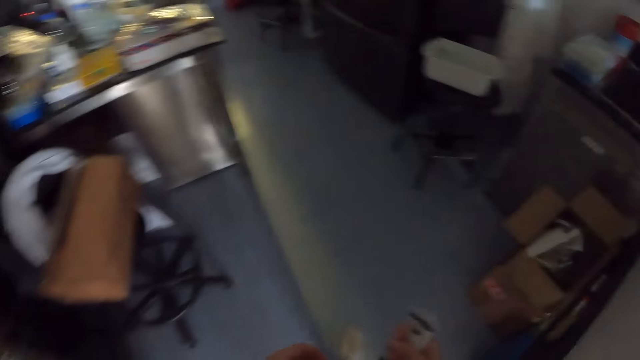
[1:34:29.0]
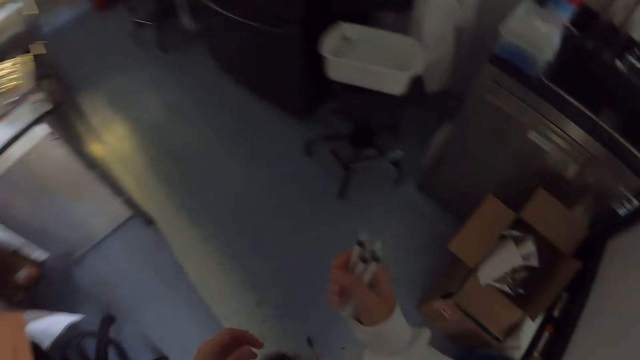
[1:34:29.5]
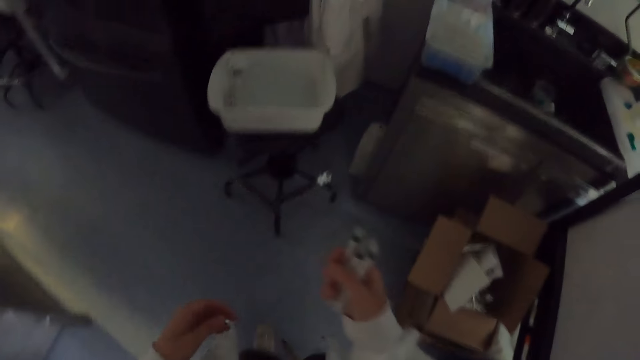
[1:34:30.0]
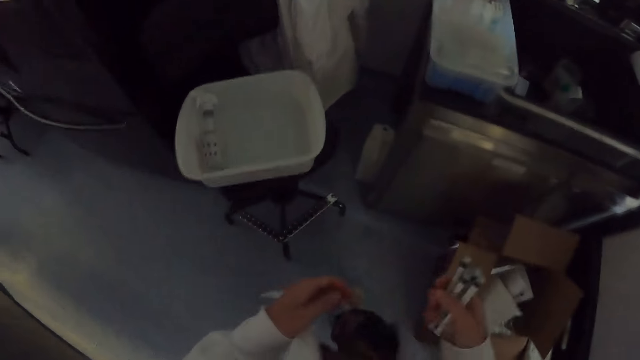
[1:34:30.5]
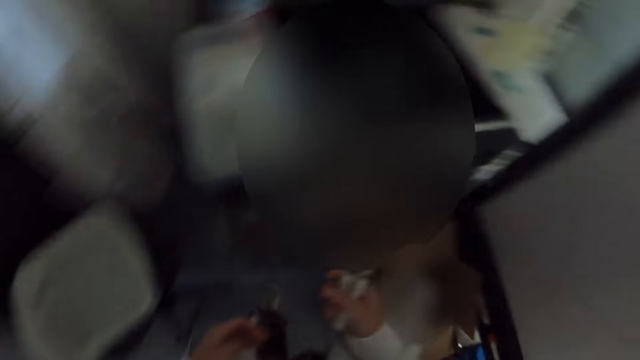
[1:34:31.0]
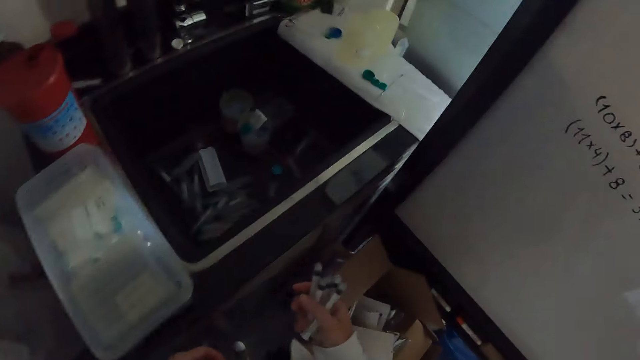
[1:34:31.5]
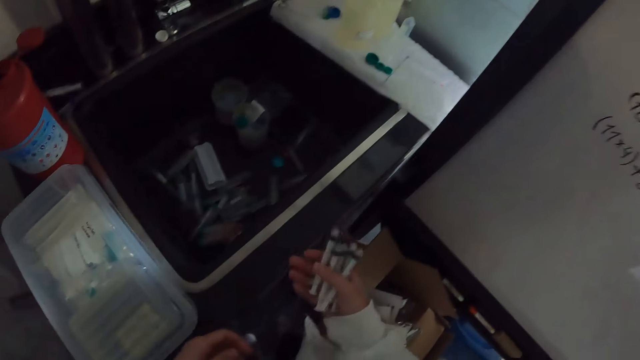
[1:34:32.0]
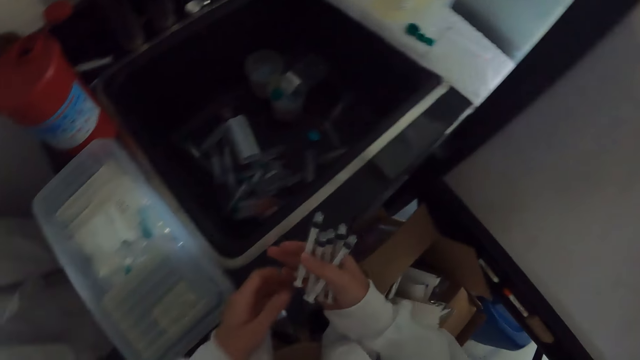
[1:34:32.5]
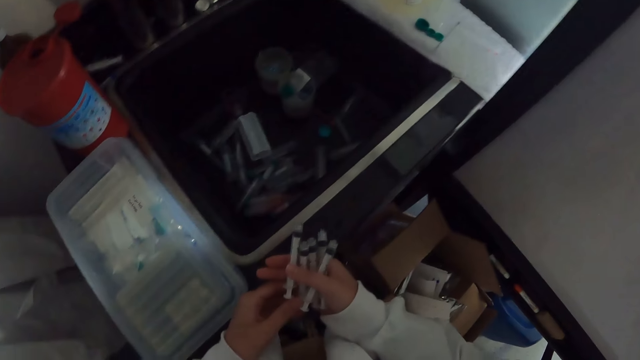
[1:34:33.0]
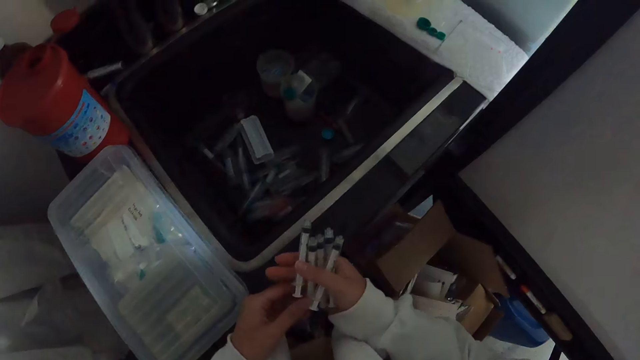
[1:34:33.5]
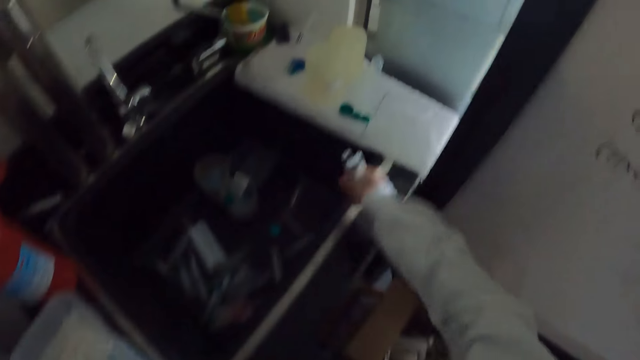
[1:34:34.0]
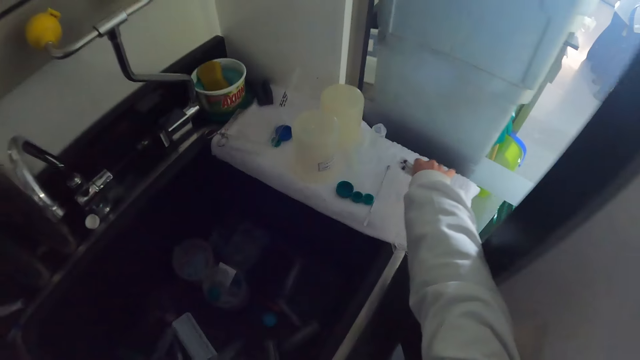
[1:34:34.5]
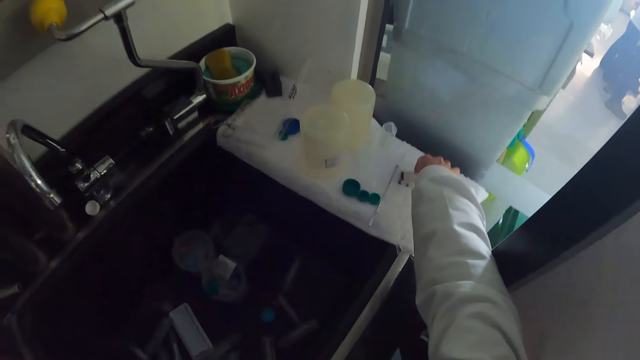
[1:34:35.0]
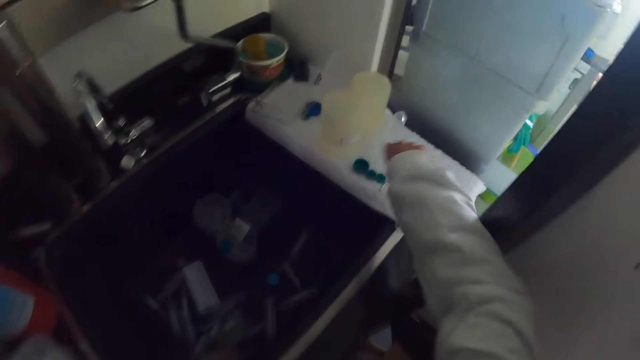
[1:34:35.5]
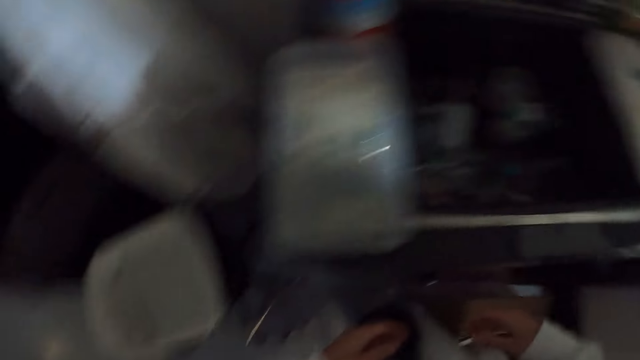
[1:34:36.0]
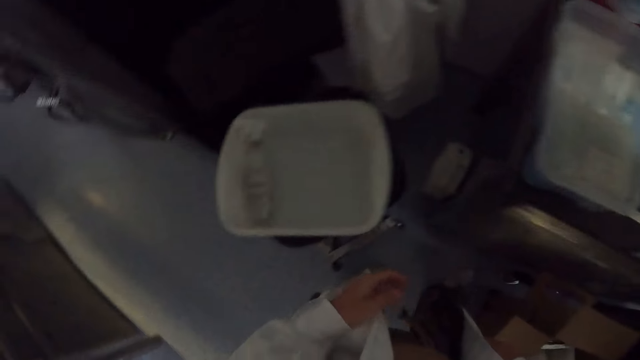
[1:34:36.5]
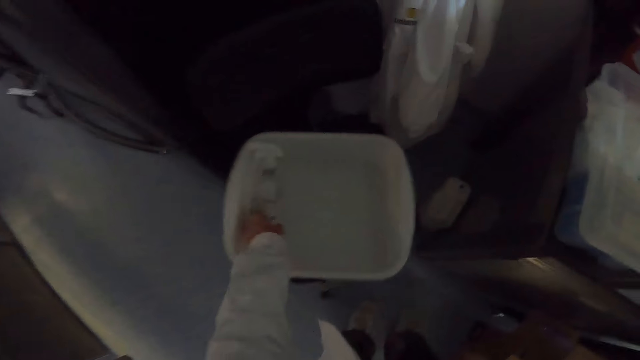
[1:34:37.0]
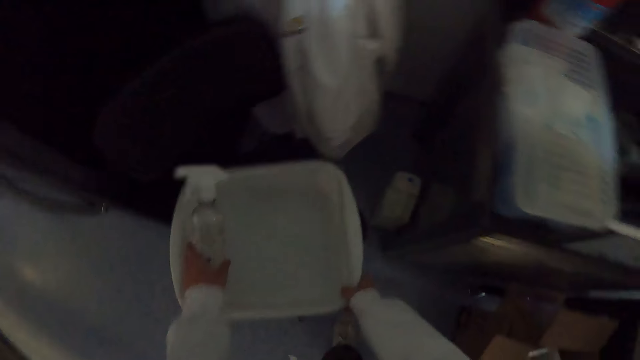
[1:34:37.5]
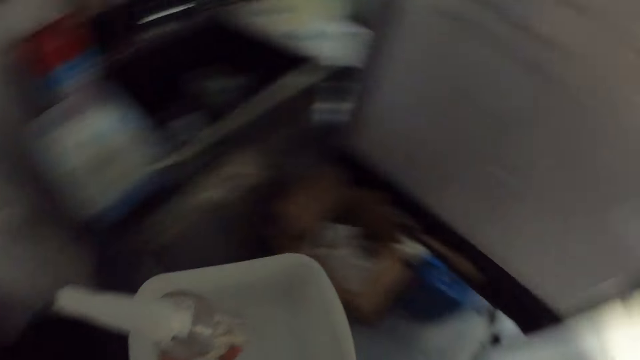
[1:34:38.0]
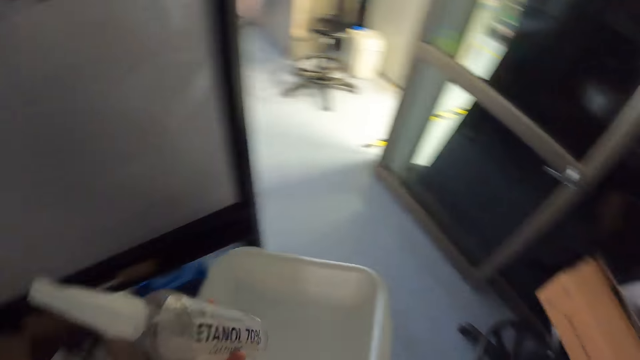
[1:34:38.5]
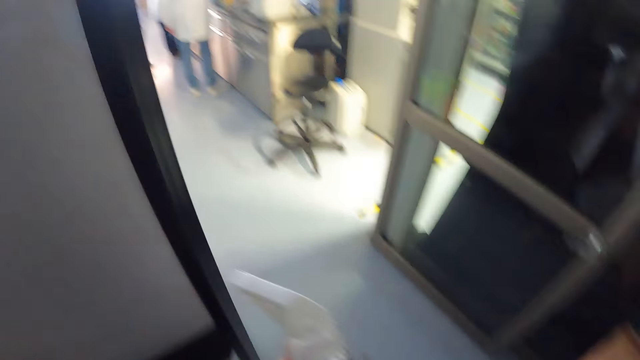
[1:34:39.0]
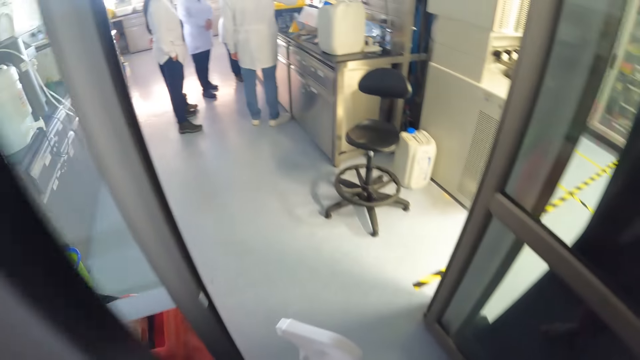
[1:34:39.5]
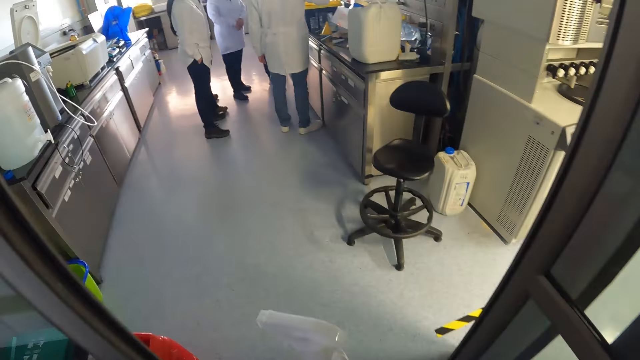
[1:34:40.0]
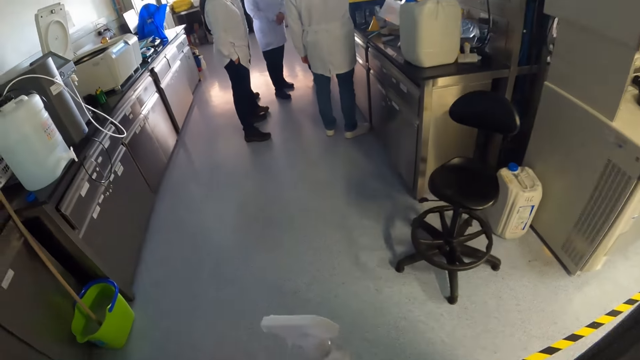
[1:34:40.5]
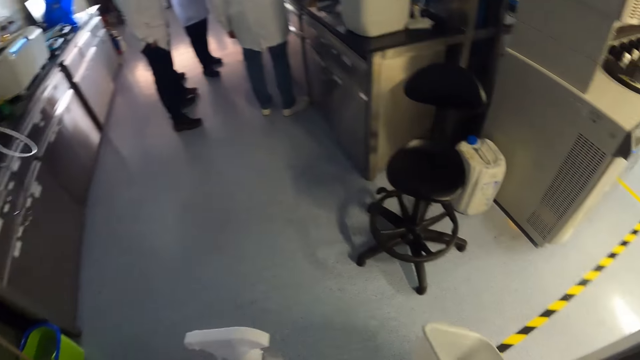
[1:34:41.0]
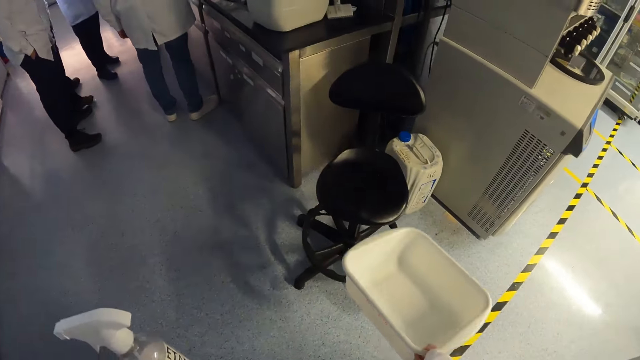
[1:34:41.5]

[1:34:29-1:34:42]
The camera wearer holds the syringes. They place the sample tube lids on the table. They put the syringes on the table. They pick up the bottle spray. They walk around.

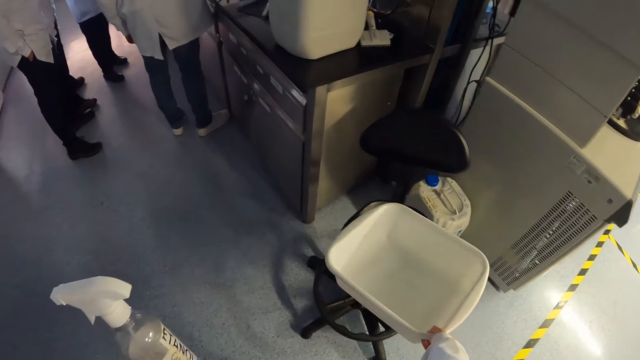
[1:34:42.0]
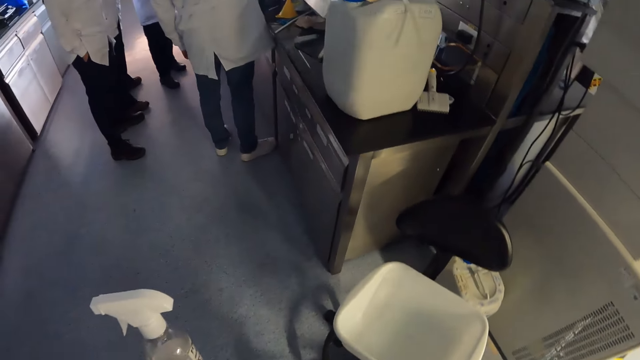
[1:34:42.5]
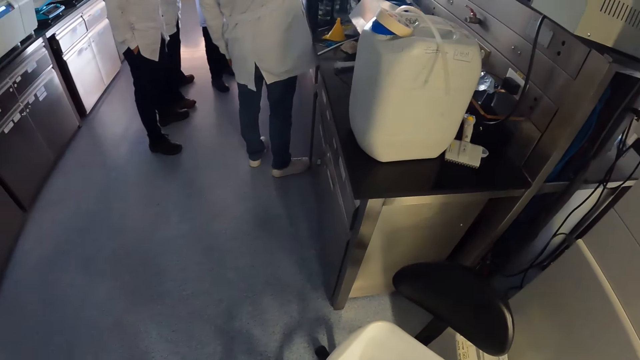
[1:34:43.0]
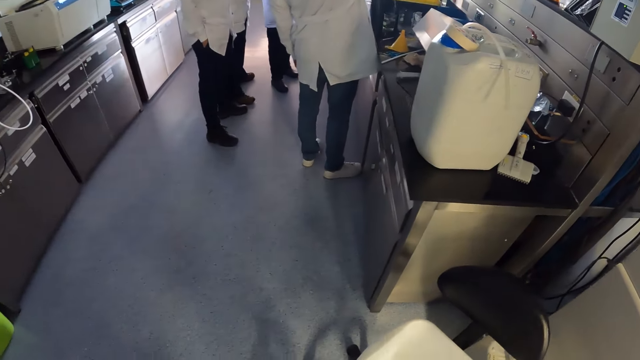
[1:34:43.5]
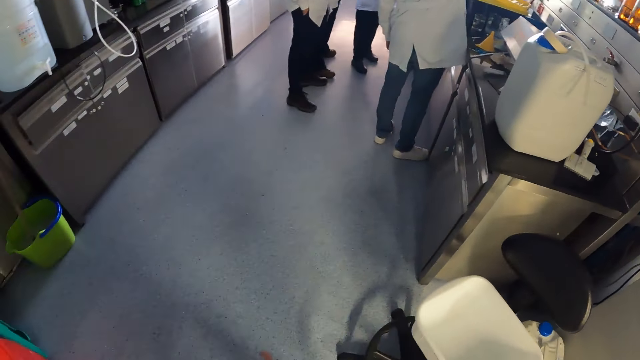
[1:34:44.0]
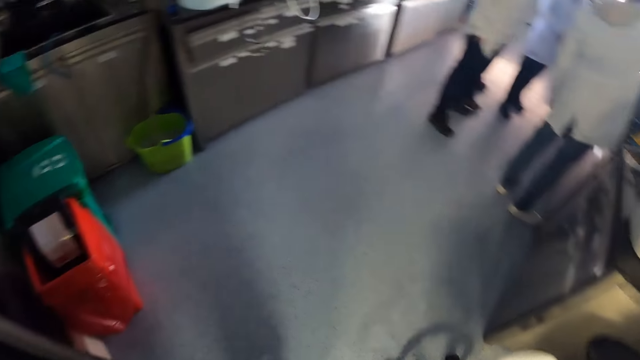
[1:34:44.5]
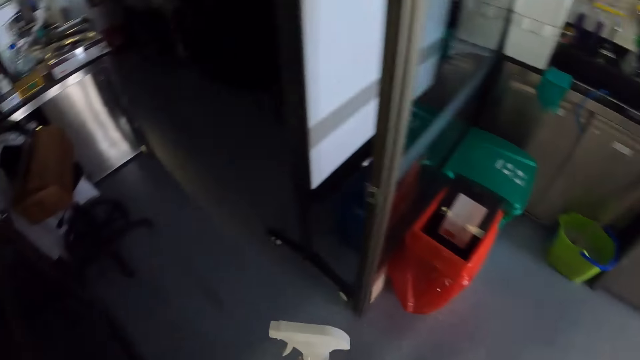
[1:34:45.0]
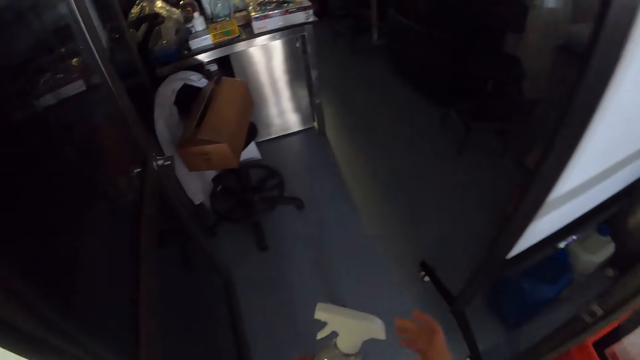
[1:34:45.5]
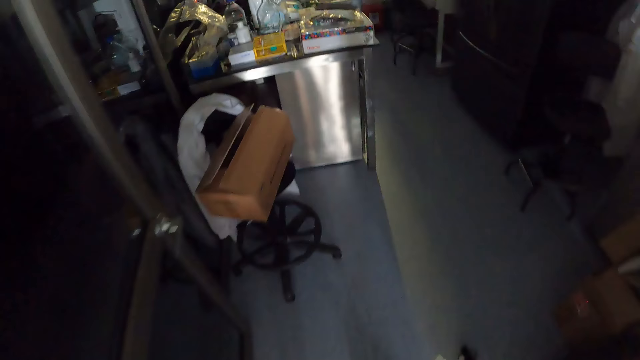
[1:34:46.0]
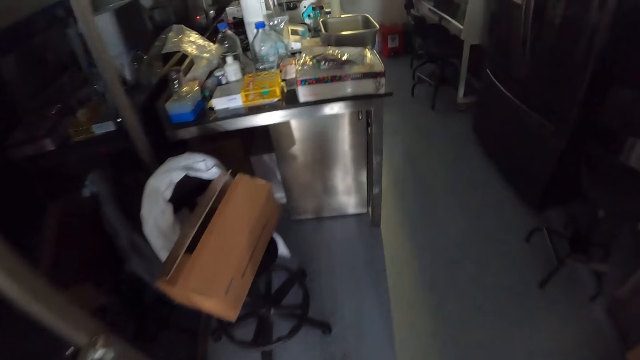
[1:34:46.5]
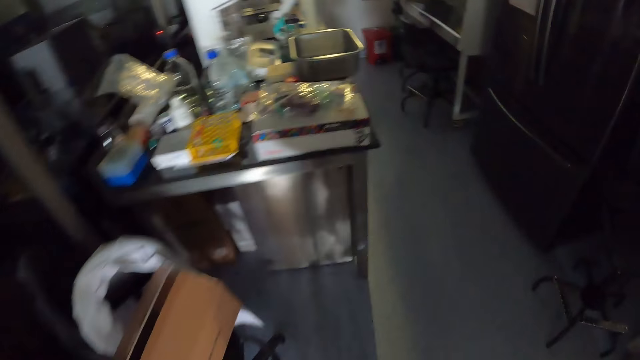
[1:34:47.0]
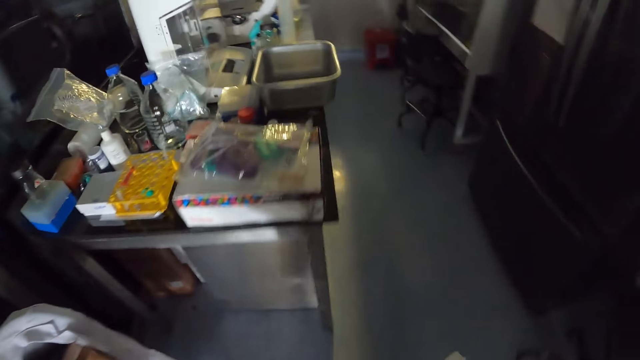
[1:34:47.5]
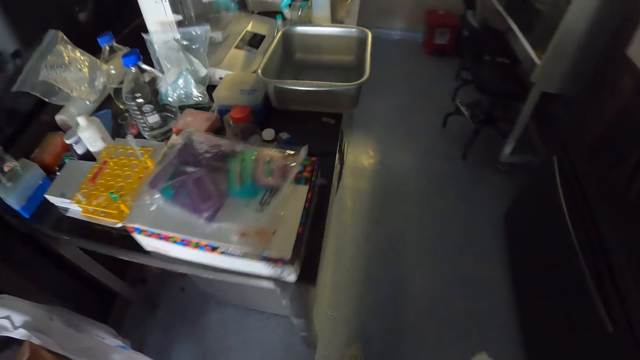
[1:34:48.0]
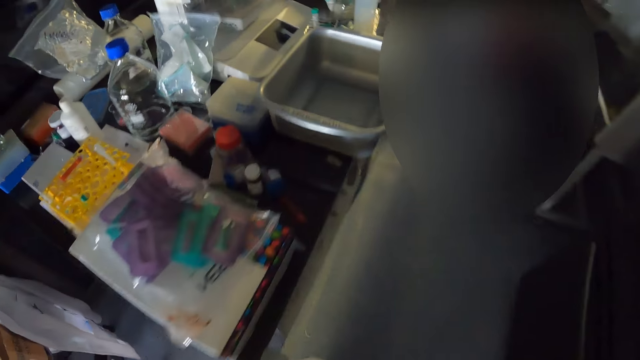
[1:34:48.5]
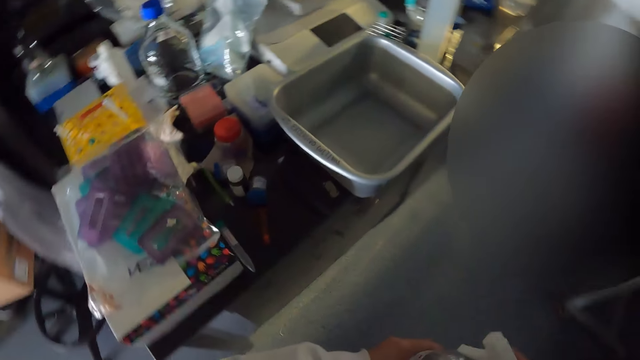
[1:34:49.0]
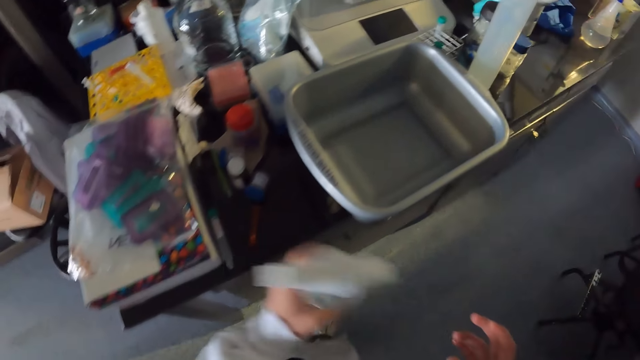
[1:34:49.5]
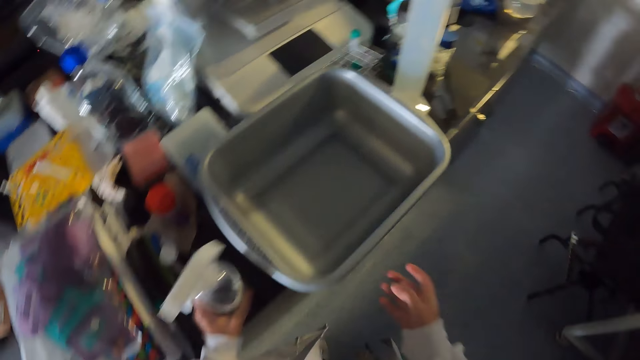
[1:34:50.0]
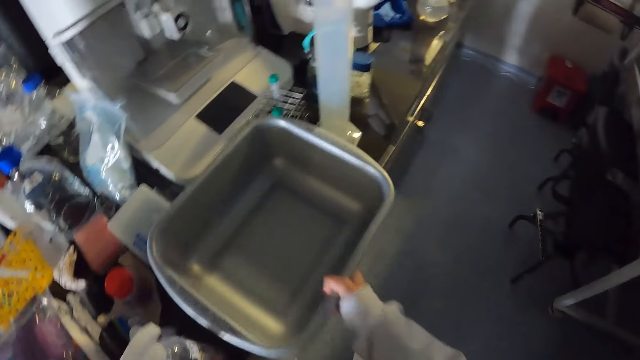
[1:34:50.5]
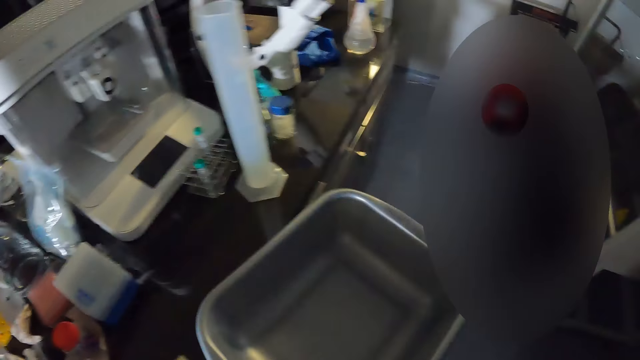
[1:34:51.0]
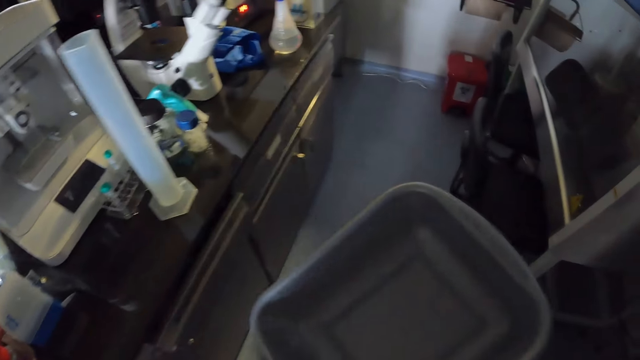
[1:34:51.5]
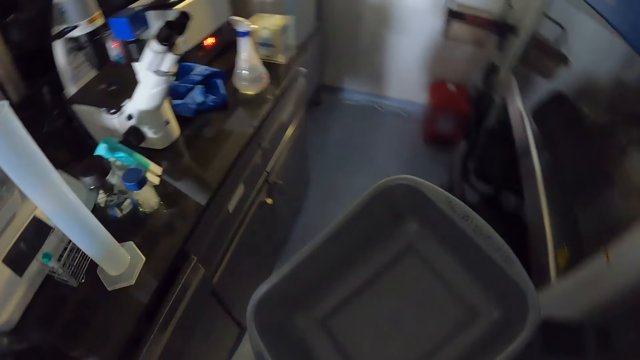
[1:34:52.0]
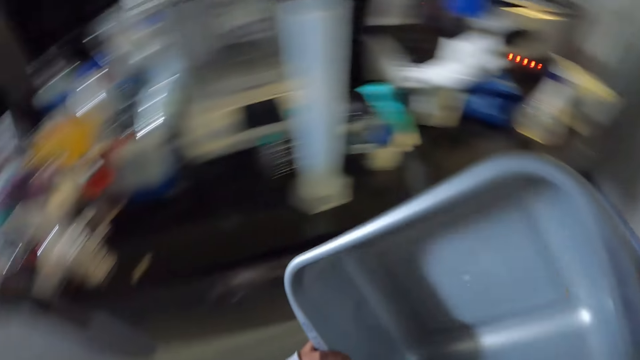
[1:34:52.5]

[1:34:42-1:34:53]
The camera wearer puts a basin on a chair. They walk around. They put a spray bottle on a table. They pick up the basin. They look around.
